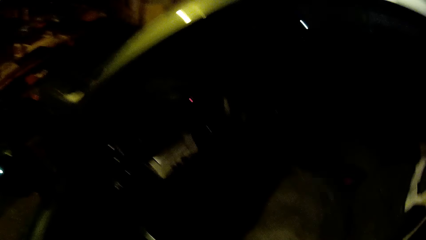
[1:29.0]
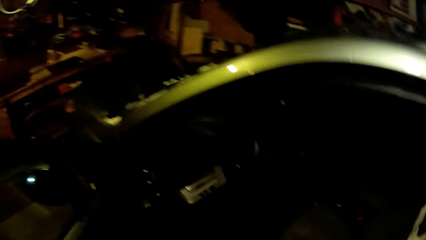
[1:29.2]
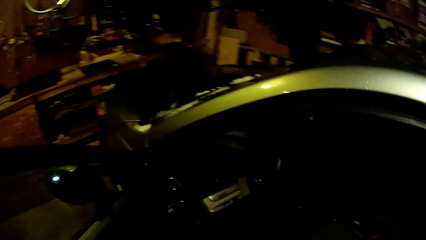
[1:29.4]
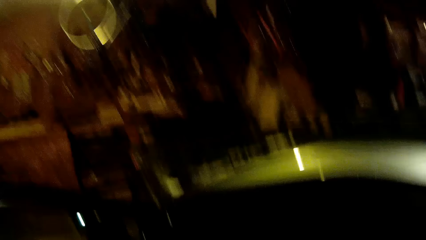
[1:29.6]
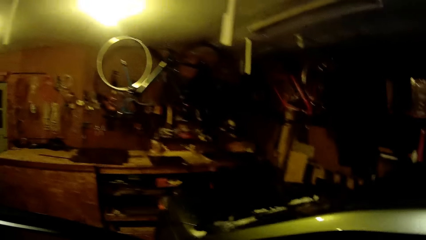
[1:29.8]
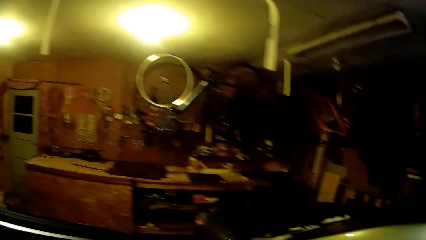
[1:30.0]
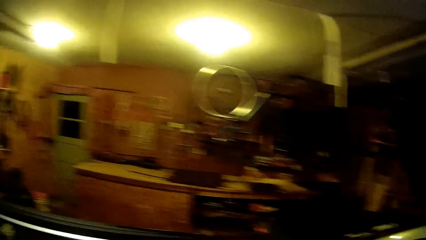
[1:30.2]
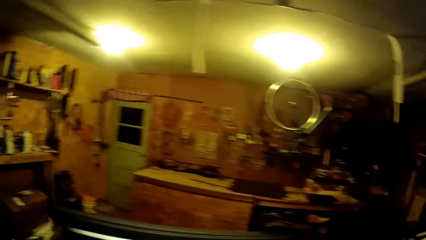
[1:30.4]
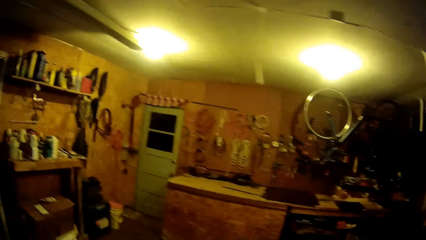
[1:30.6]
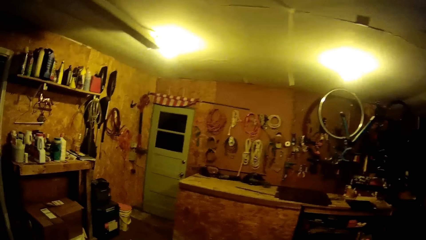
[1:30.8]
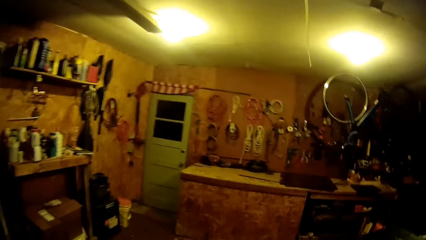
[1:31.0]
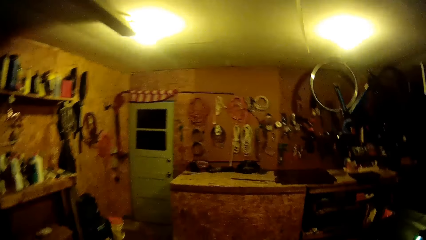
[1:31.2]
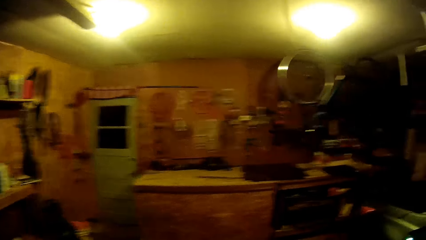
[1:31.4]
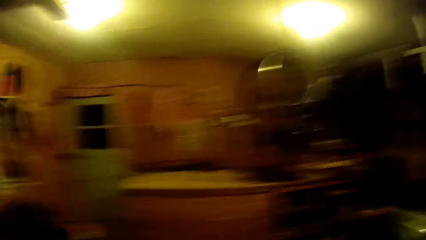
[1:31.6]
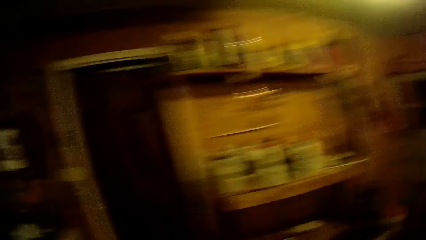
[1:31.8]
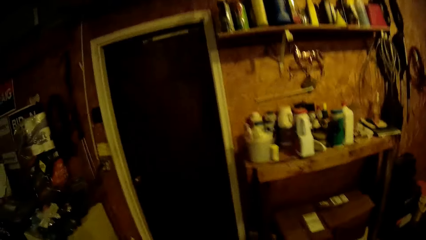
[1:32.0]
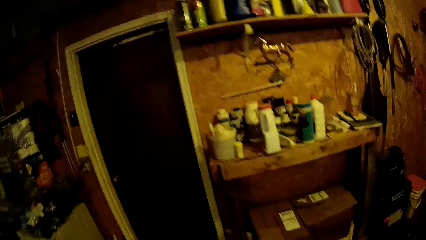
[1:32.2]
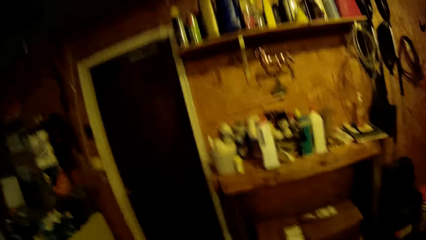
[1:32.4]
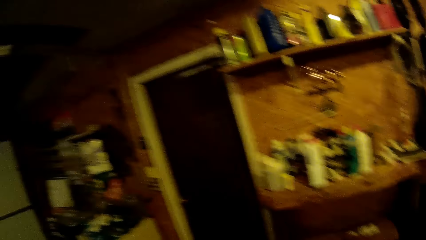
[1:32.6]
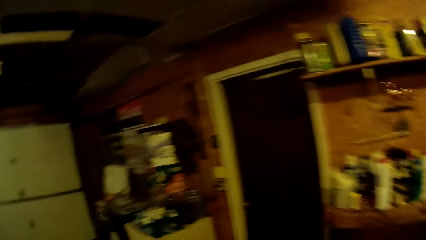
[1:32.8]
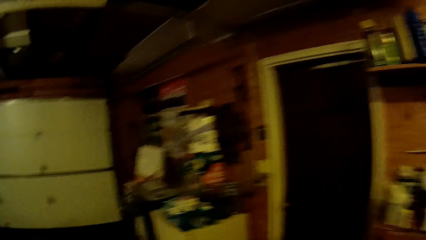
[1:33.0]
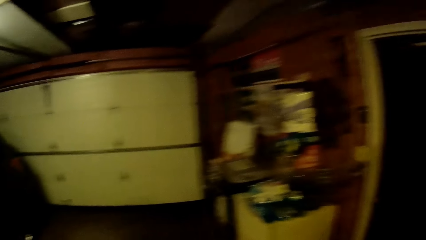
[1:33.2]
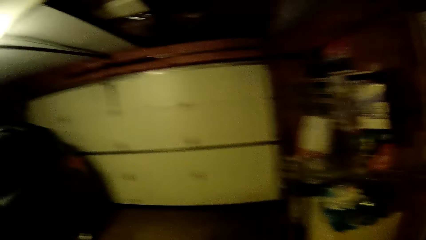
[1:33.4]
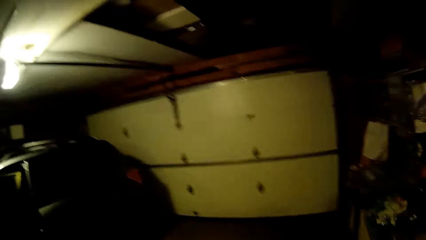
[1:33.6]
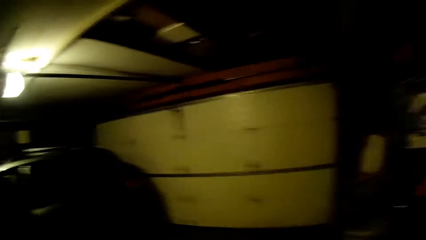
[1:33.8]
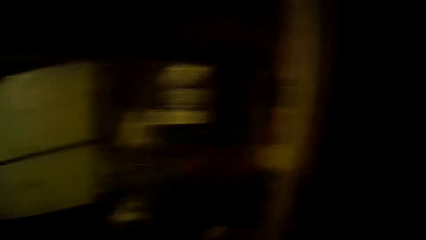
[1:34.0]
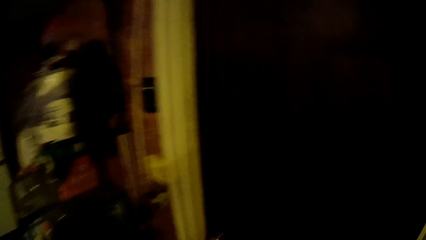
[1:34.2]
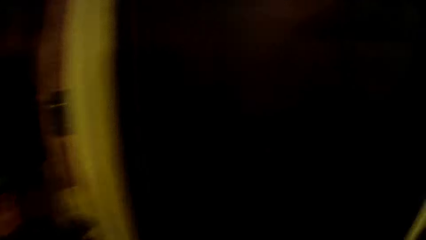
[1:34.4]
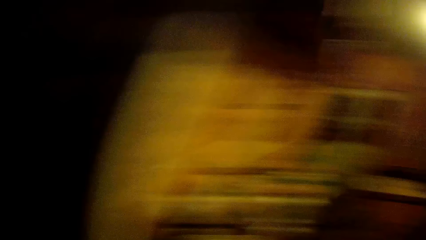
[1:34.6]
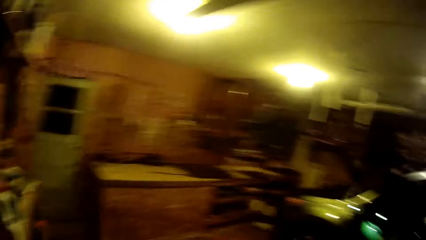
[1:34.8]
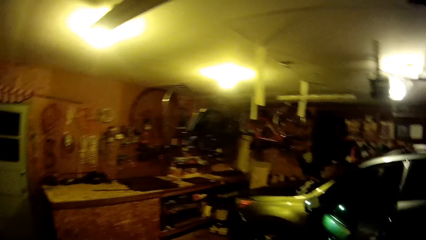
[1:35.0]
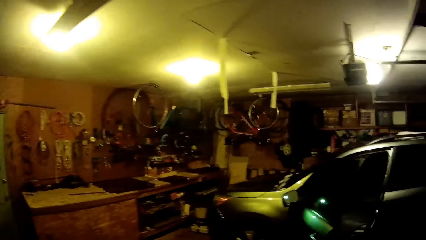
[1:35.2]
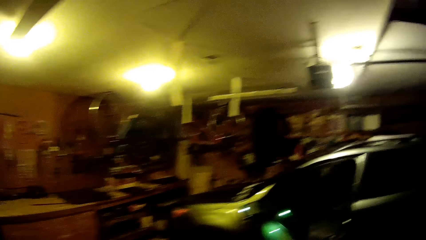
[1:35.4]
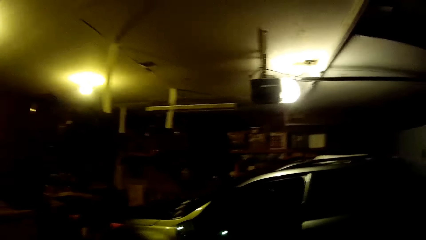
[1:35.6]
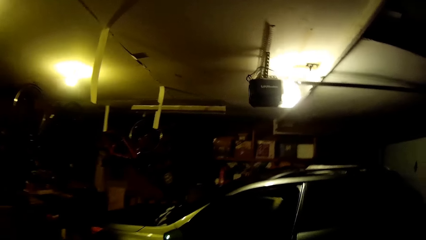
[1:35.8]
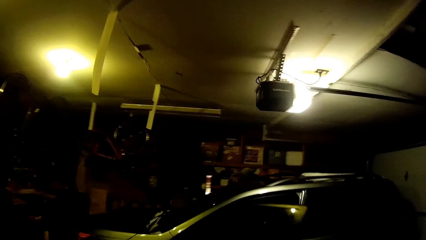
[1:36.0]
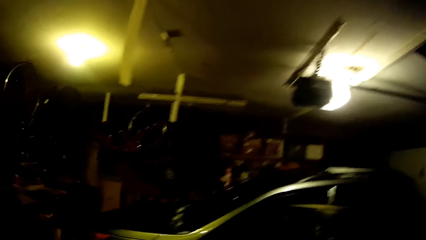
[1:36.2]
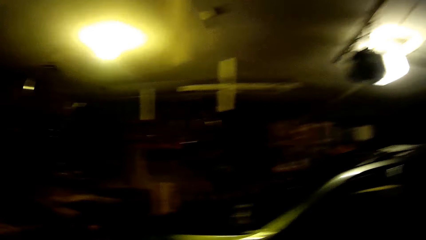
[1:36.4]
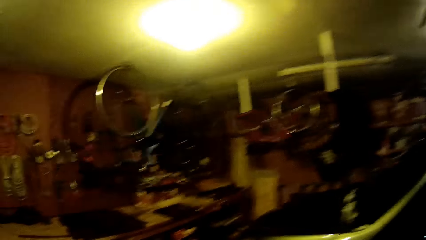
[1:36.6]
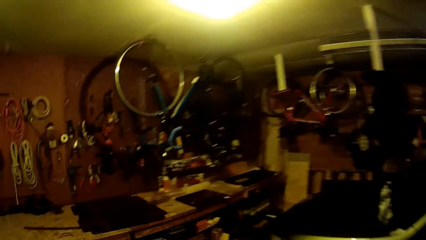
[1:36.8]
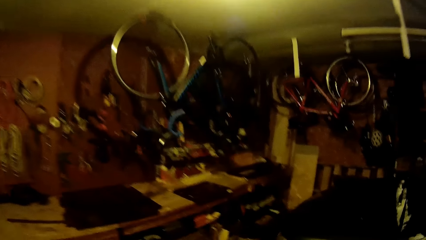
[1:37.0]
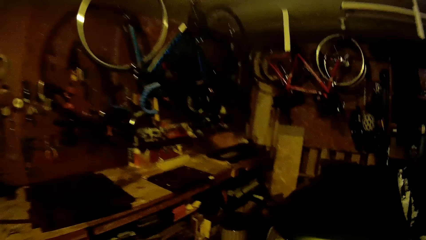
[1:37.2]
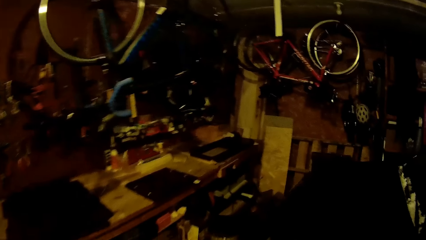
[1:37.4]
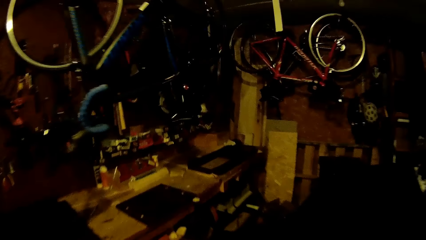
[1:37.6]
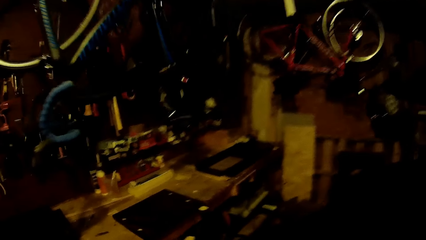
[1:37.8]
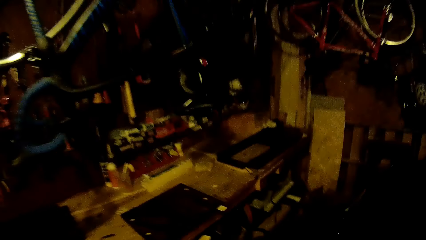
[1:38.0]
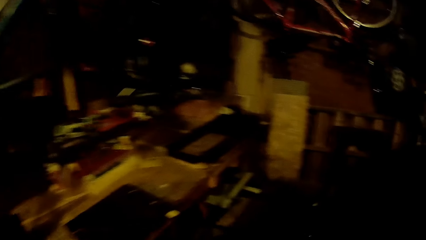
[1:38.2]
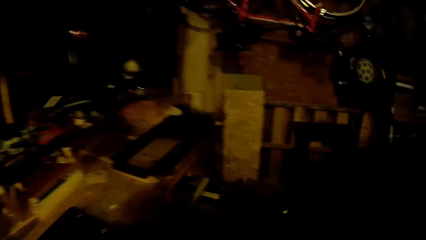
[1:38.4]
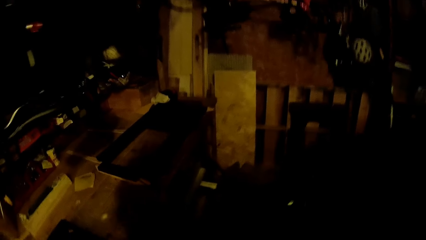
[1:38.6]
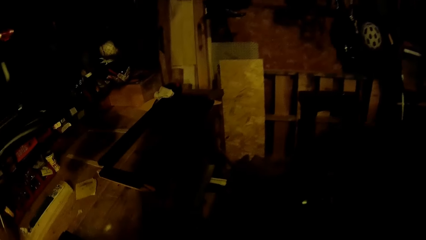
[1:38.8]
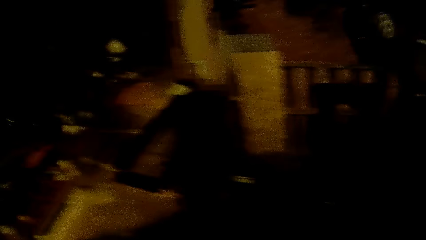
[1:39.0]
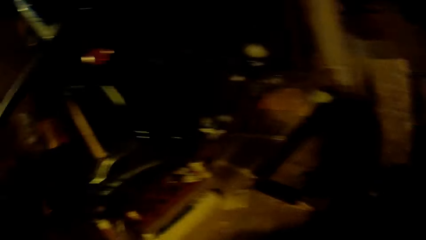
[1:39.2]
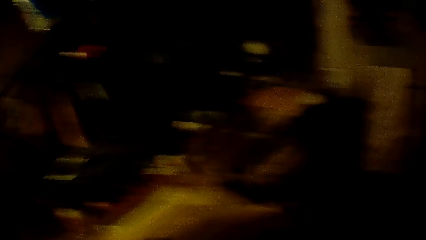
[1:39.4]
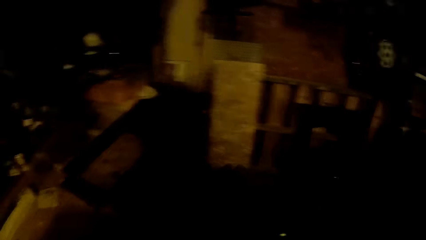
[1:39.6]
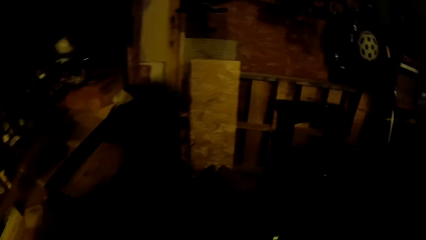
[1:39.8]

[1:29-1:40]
The camera wearer walks around the garage. They walk around the garage again.

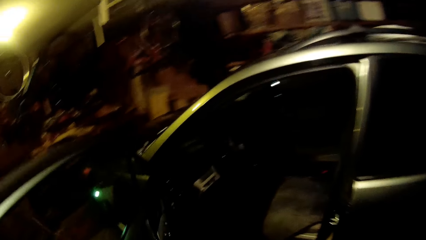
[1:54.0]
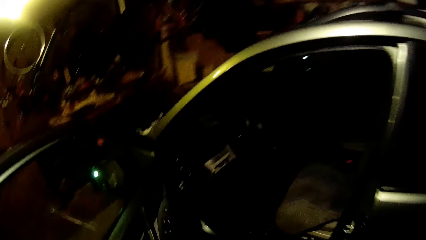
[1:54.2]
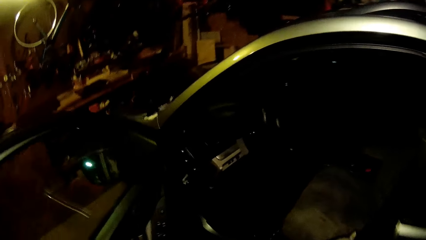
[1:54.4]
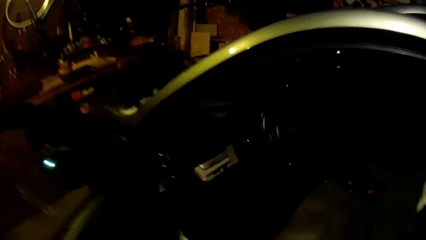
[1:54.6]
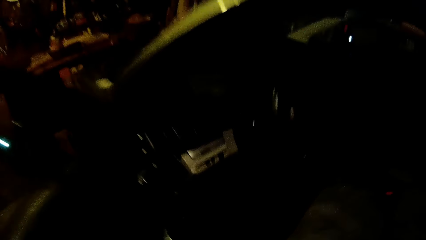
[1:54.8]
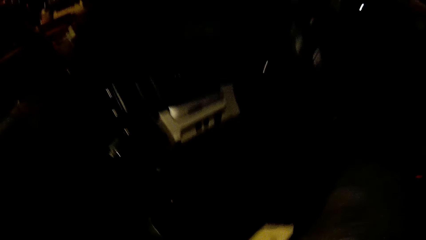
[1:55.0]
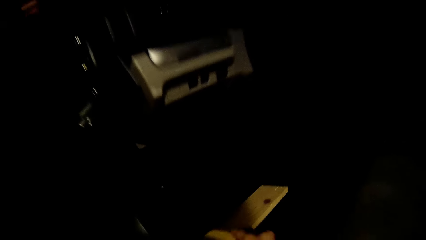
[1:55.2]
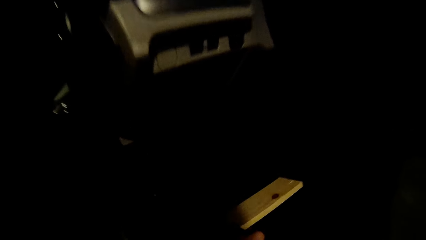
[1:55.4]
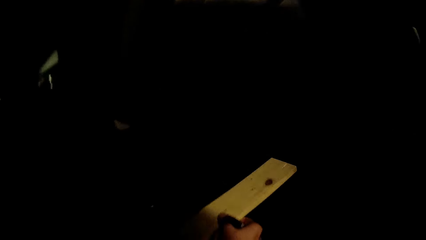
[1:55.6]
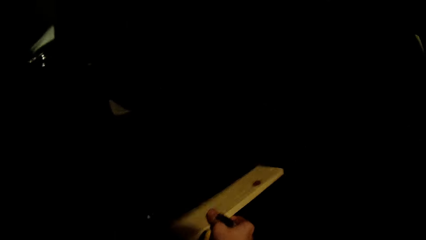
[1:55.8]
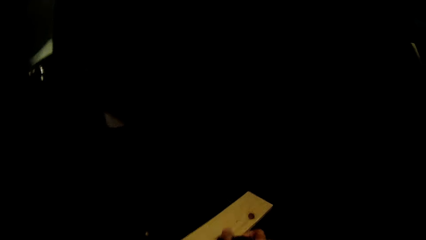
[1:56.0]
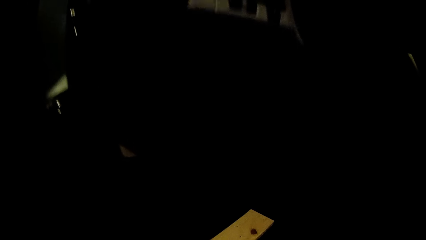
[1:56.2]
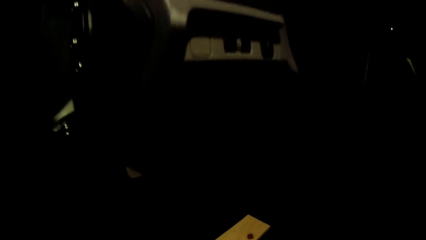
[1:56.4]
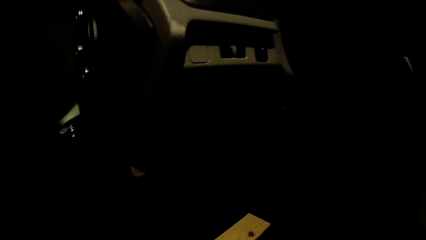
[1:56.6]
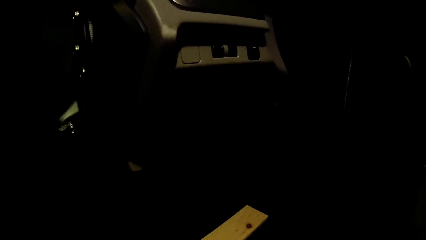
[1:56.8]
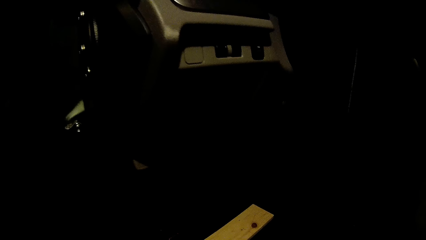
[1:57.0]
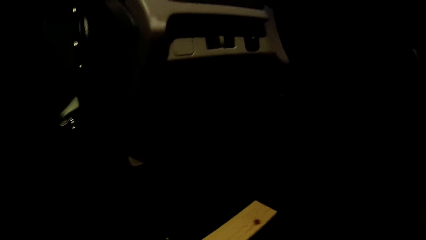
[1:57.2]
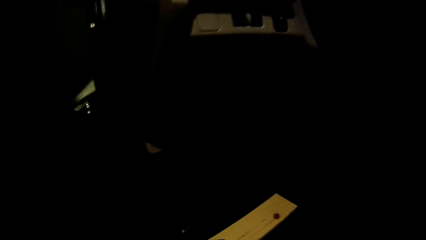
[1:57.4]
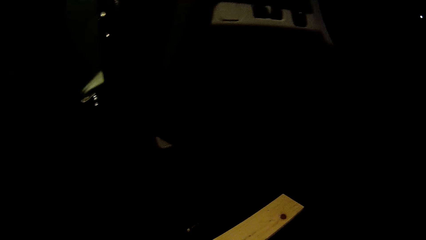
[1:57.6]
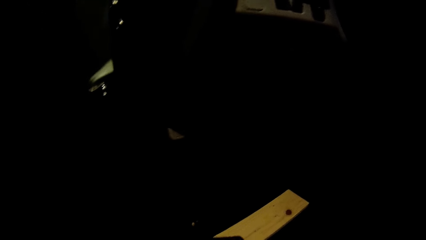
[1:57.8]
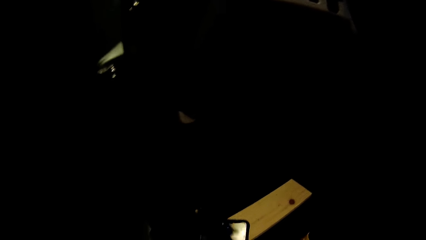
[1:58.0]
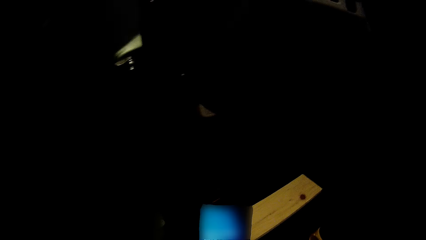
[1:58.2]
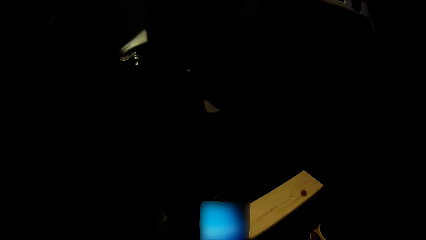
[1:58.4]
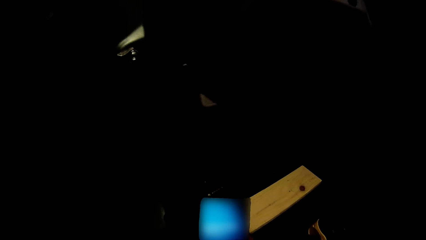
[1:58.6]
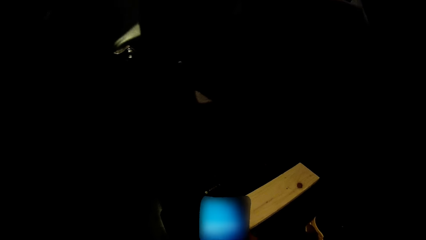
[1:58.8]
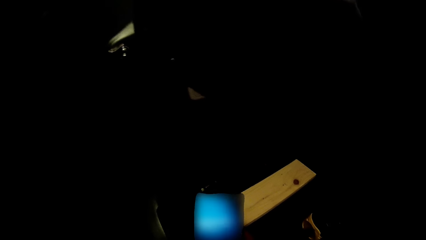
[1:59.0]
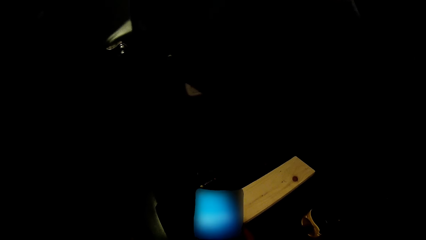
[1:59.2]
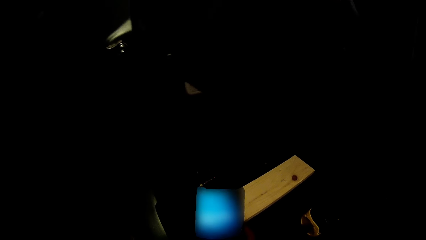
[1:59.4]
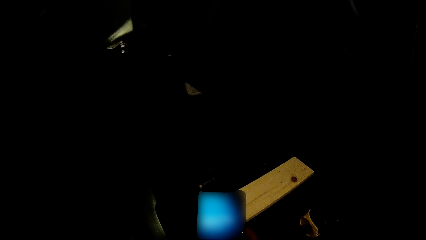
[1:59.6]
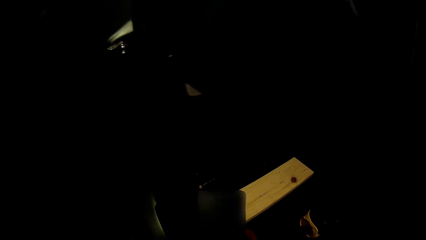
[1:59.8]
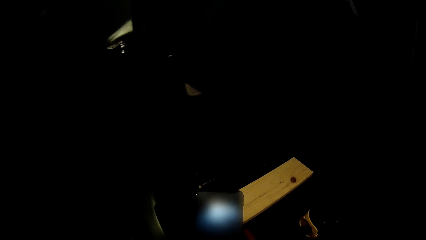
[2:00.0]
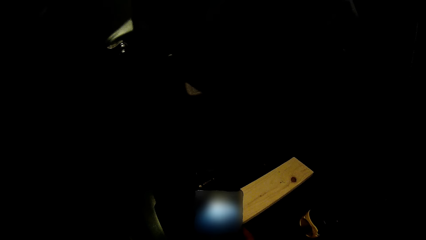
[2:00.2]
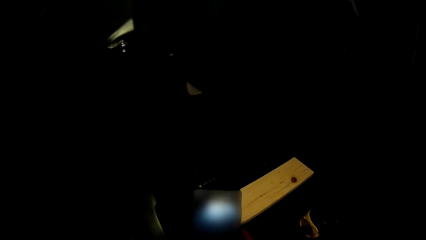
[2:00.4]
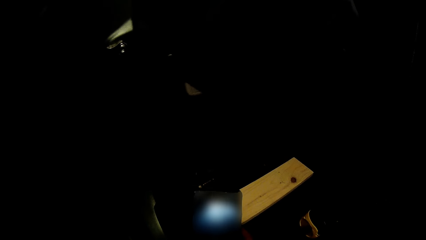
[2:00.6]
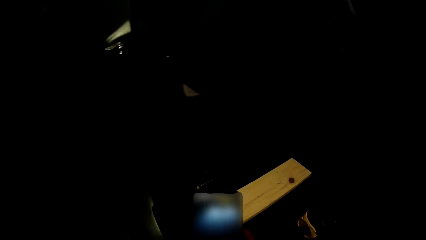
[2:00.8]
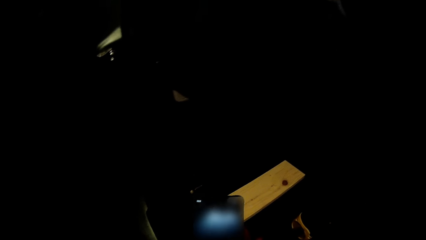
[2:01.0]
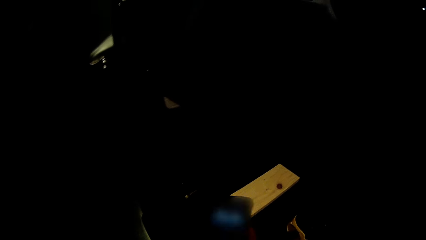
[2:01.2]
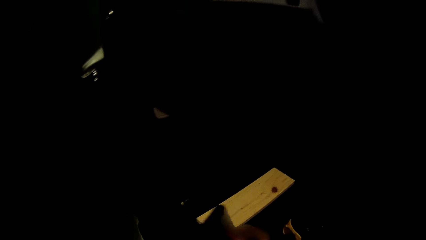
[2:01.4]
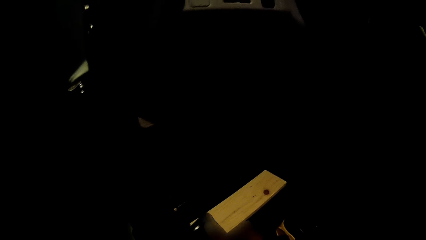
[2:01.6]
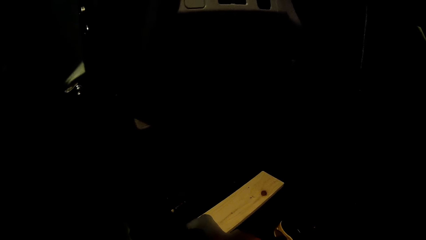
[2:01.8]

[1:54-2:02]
The camera wearer places a small plank into the car with his right hand. He operates a phone with both hands.
